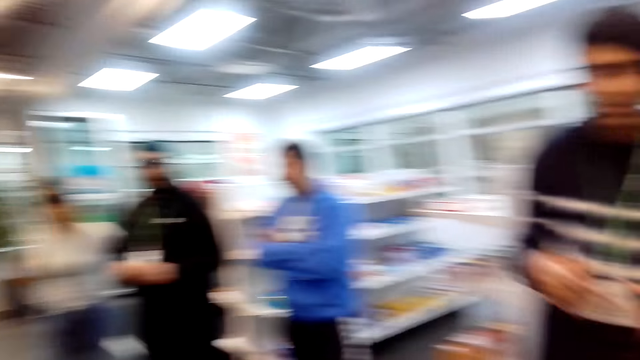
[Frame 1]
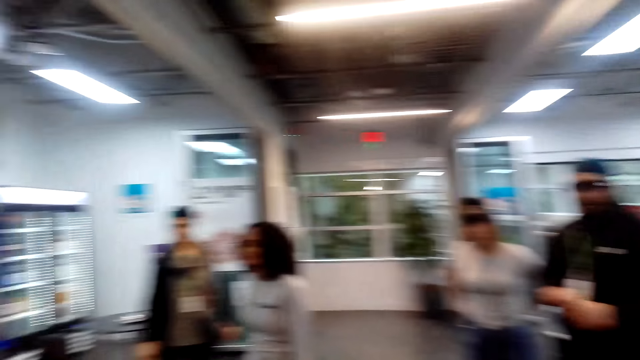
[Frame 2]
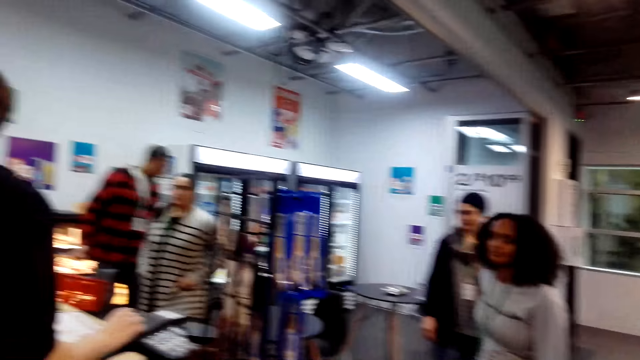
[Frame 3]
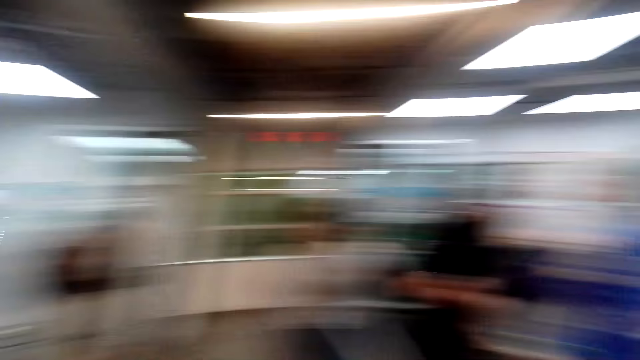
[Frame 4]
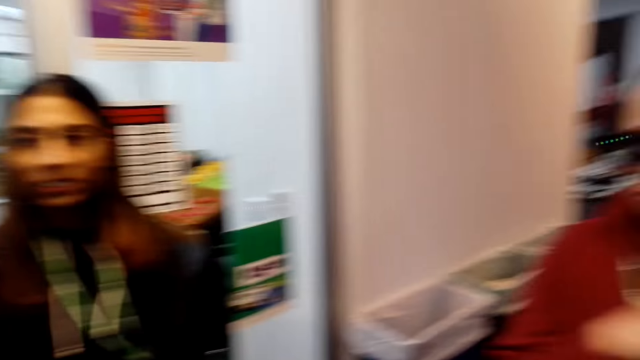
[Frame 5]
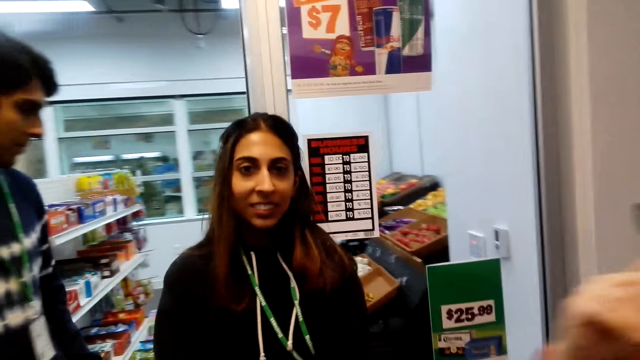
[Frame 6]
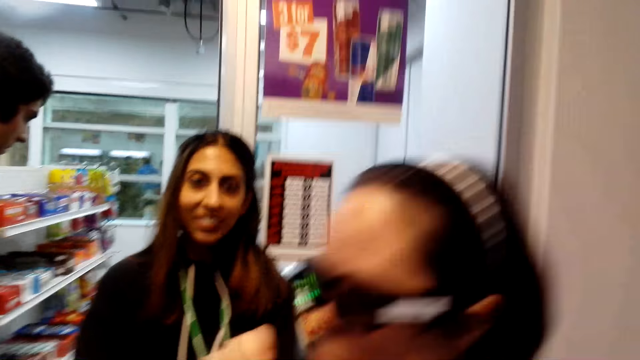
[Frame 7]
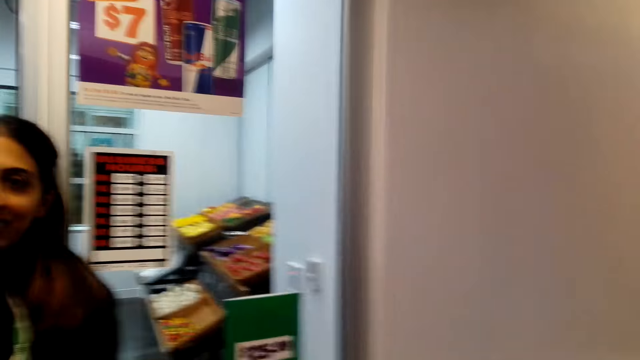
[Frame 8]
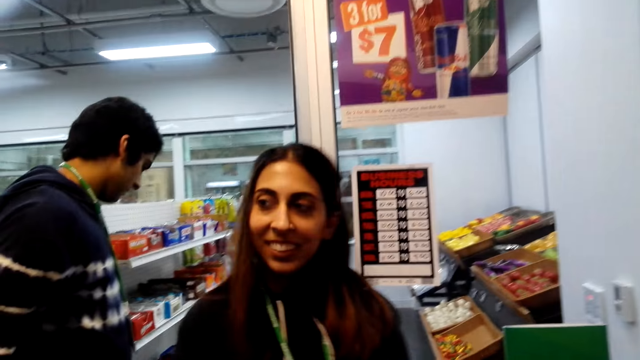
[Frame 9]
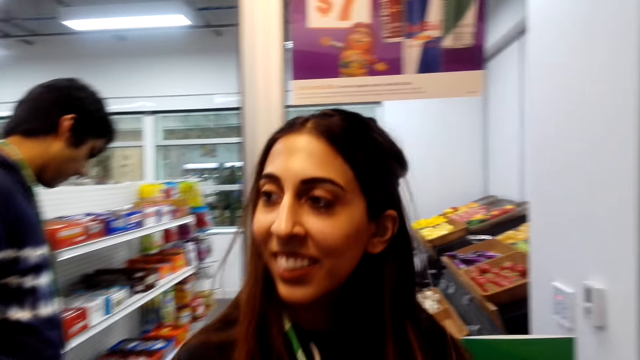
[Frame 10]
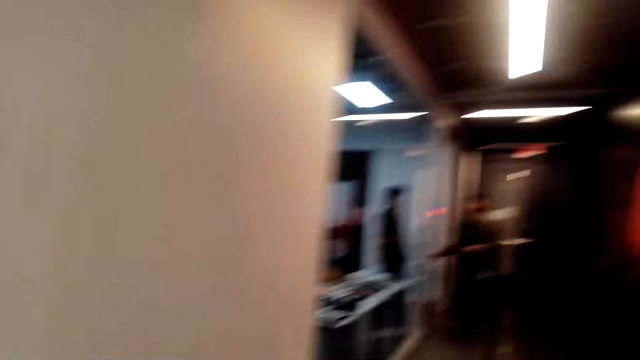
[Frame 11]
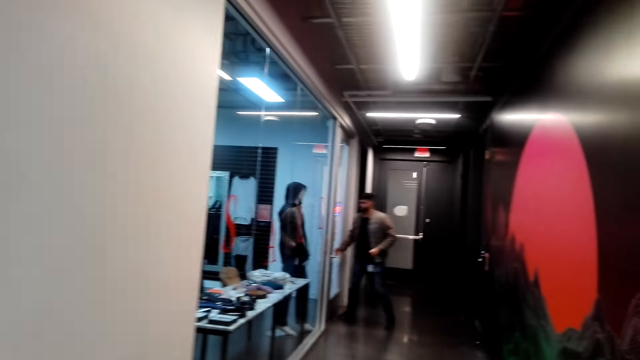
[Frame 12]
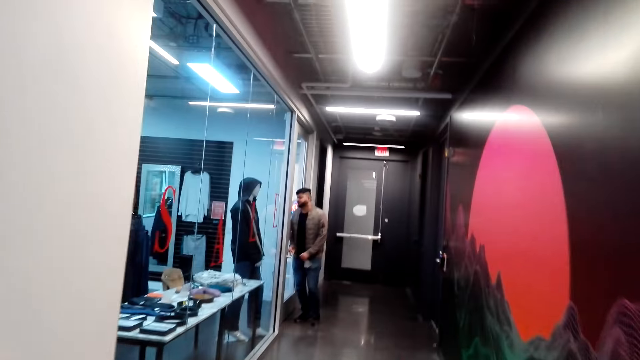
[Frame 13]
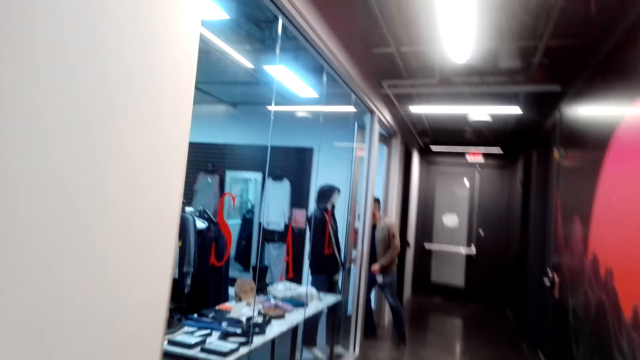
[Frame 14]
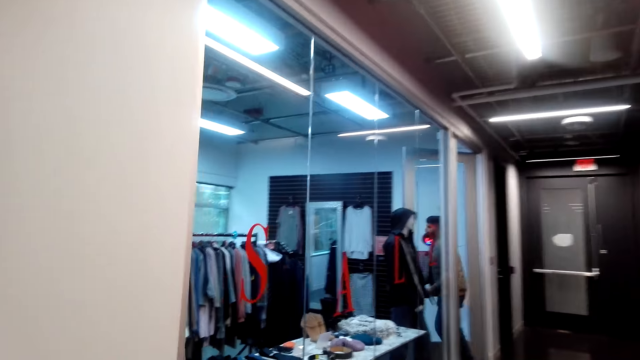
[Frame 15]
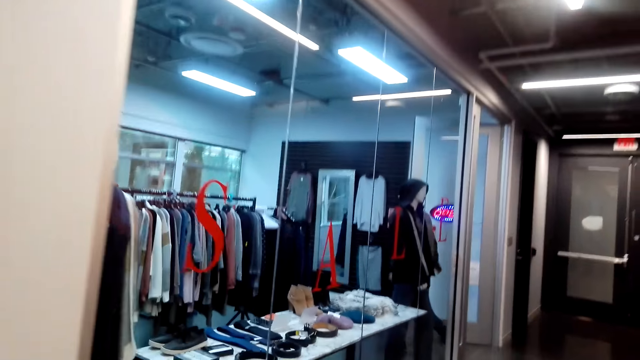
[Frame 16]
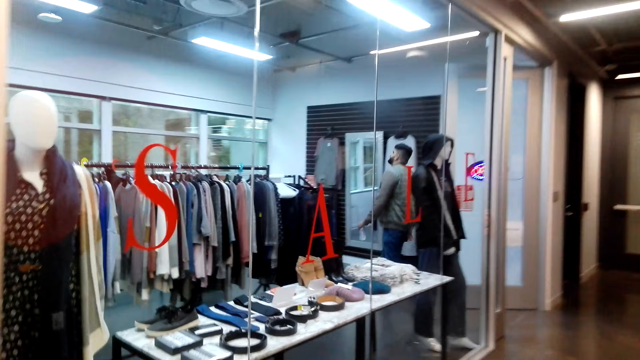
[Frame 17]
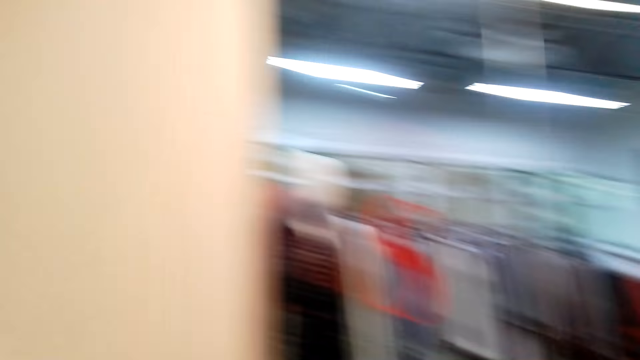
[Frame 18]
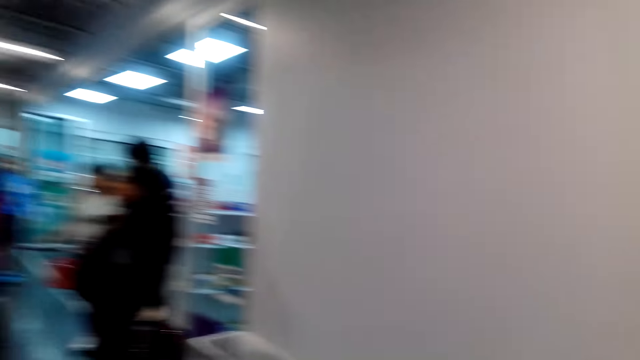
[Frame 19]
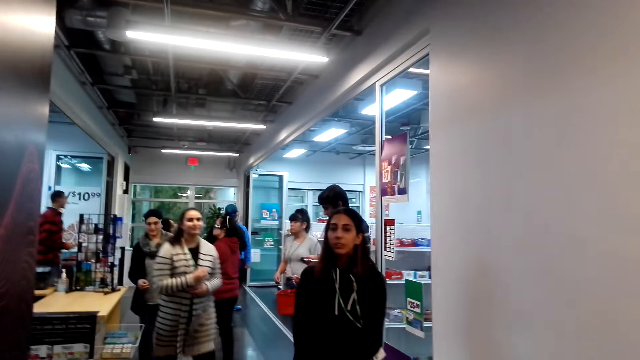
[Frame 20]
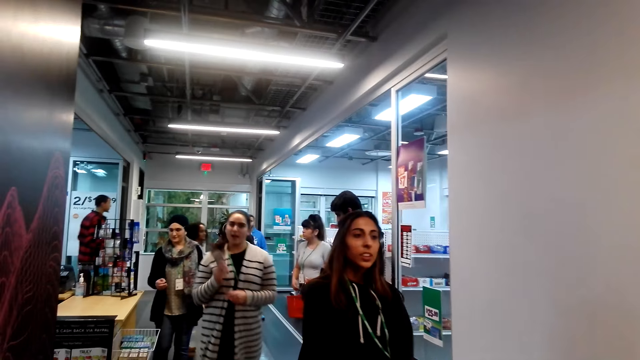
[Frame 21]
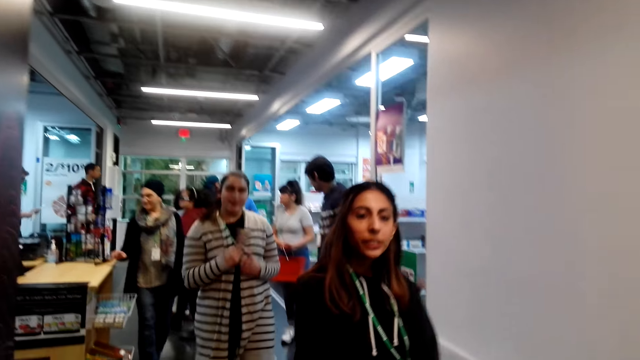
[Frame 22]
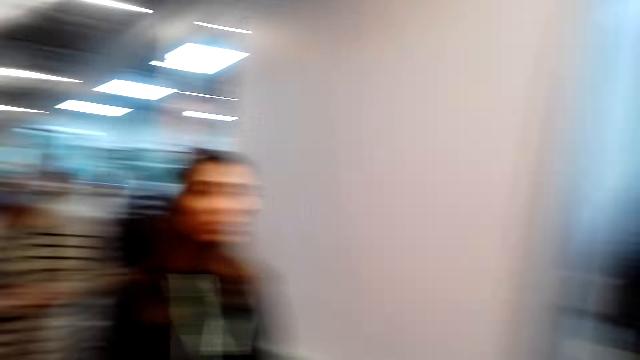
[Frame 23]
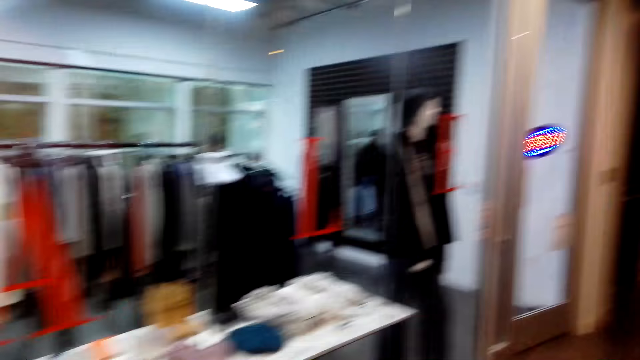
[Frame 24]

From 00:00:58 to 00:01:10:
The camera wearer looks around. A man enters in the cloth shop. The camera wearer walks in the supermarket.

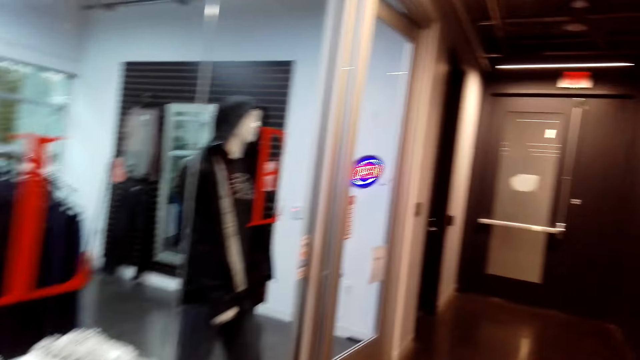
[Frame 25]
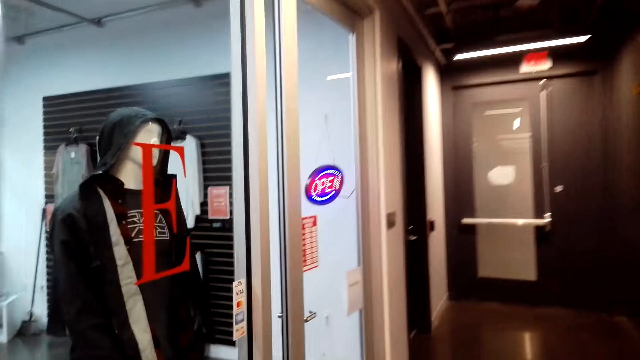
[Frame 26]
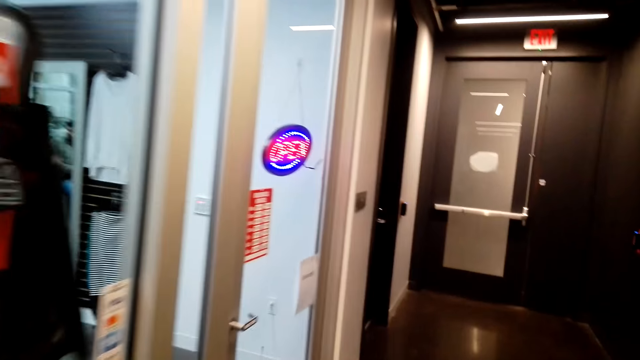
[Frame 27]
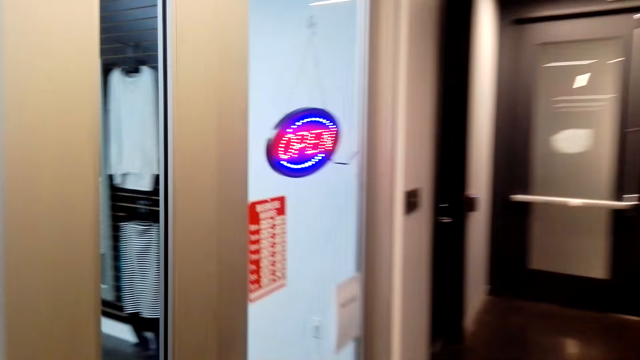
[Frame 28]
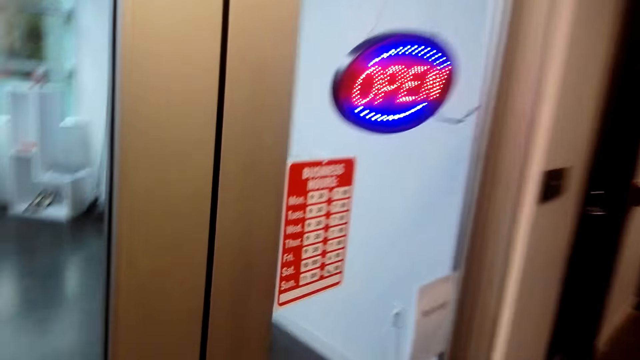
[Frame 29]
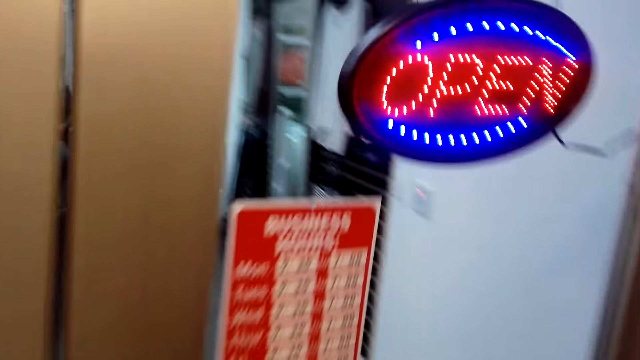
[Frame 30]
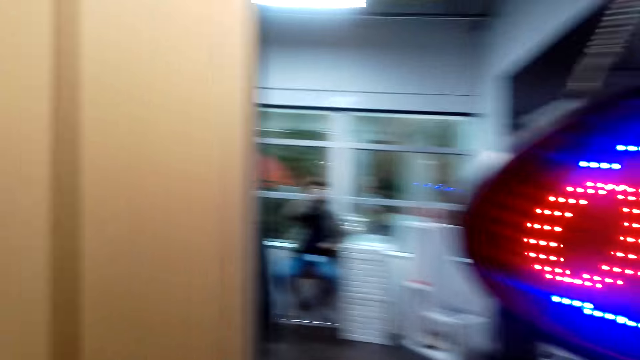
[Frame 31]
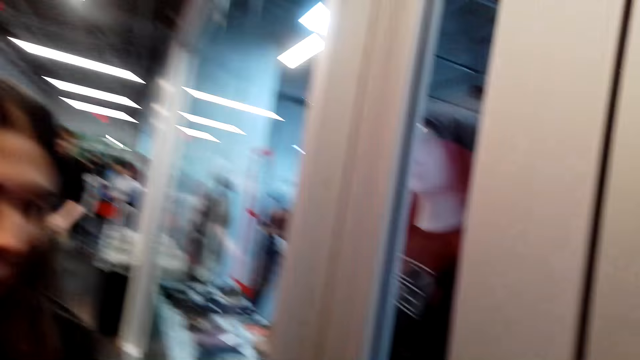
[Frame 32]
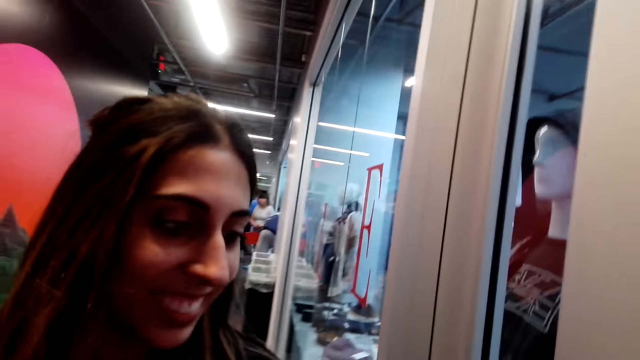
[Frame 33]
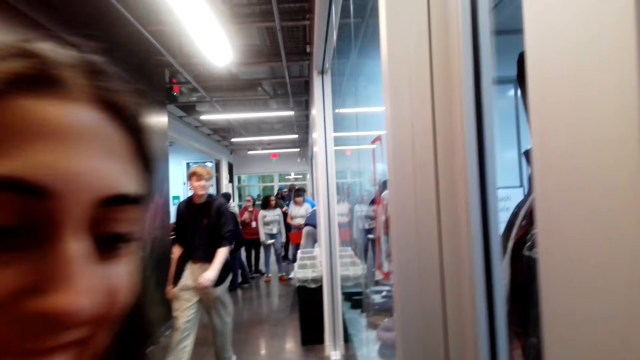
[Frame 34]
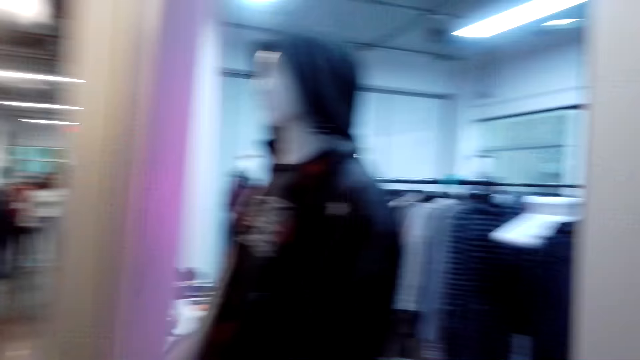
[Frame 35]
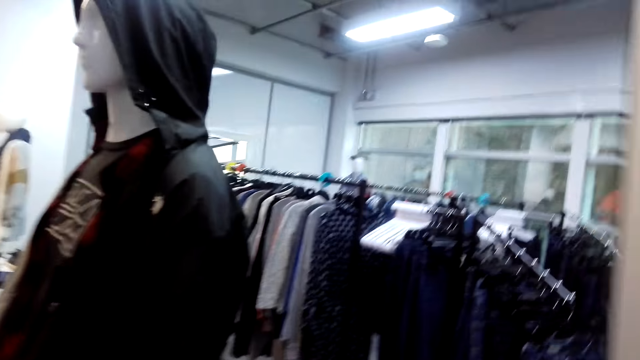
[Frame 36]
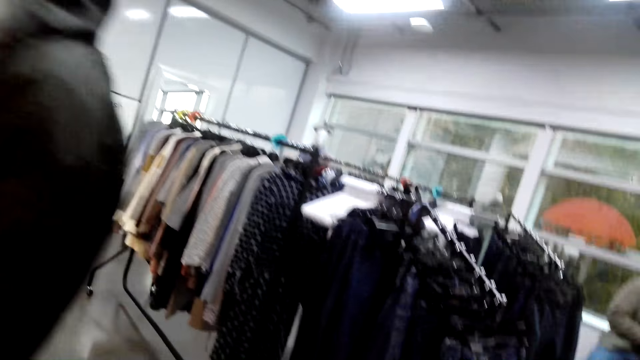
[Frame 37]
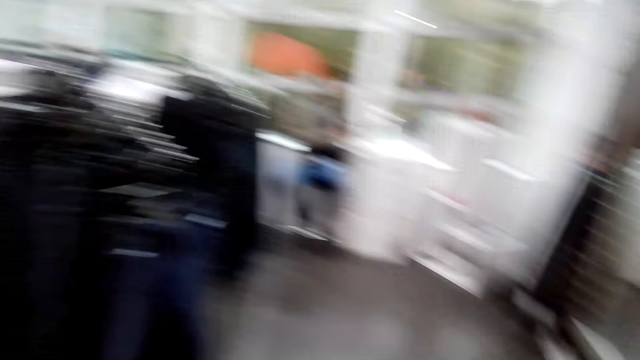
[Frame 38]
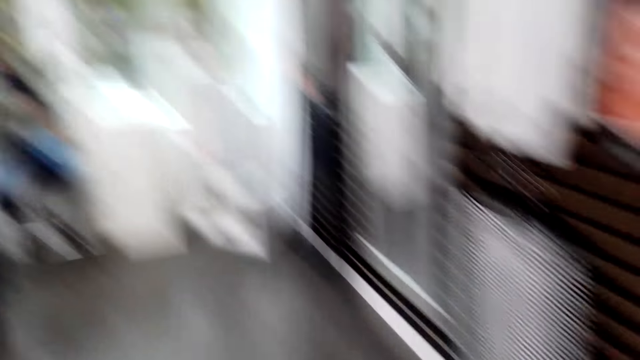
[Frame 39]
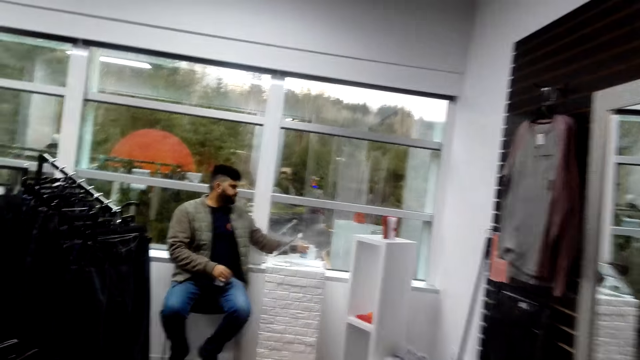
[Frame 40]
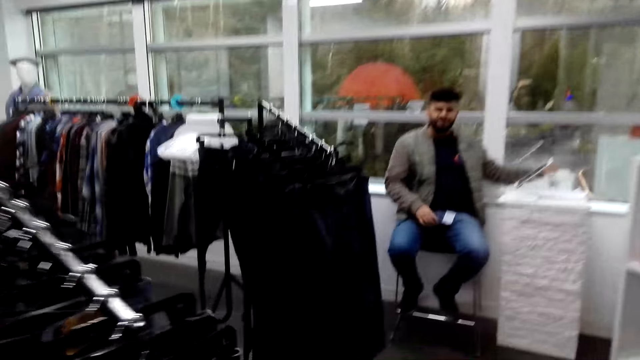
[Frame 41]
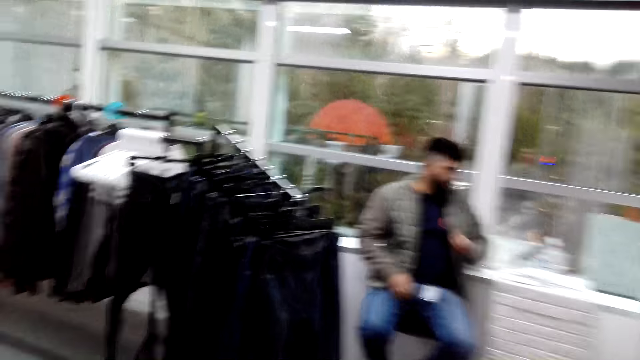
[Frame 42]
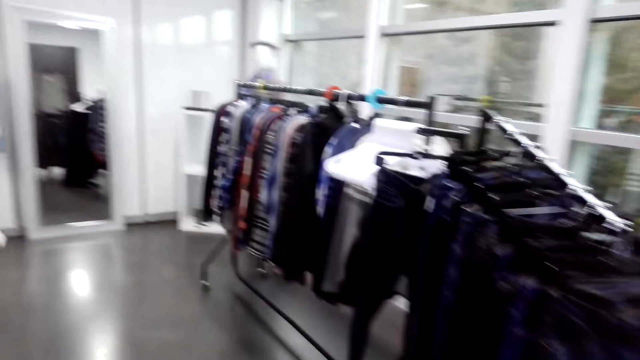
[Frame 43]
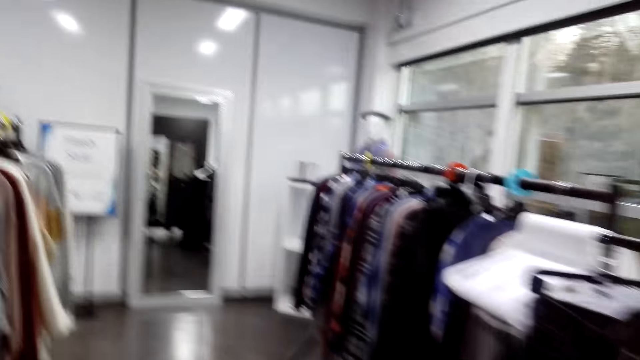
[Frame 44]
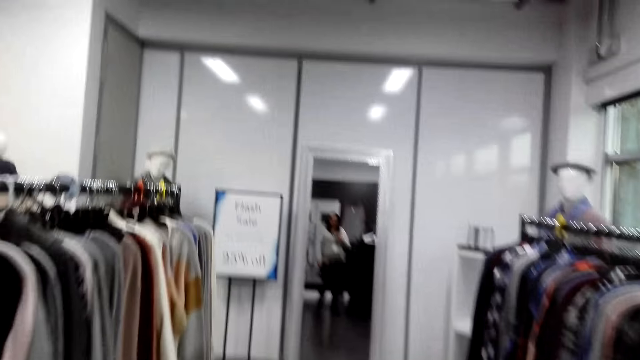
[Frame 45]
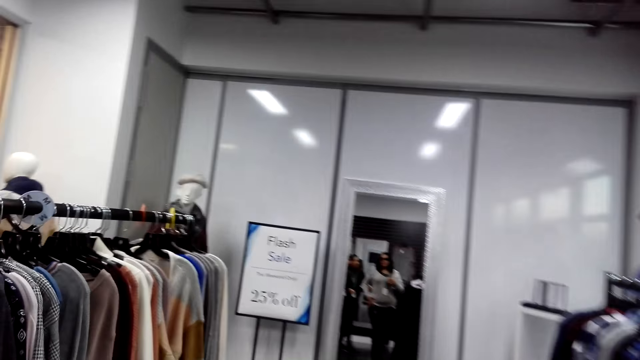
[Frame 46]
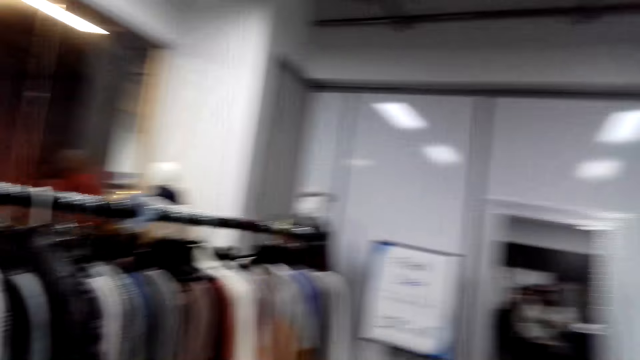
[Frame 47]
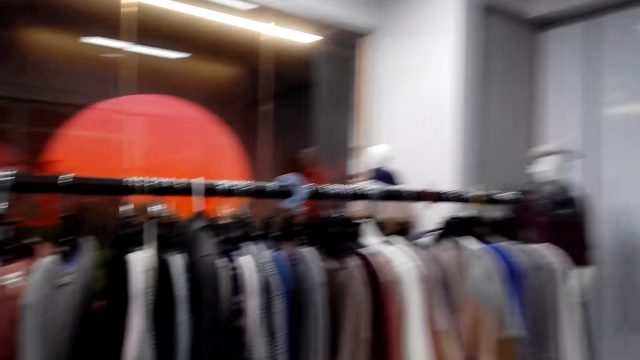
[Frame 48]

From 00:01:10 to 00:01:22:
The camera wearer walks around the building. They interact with a man. They walk in the cloth shop.
